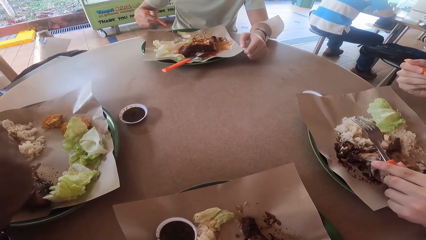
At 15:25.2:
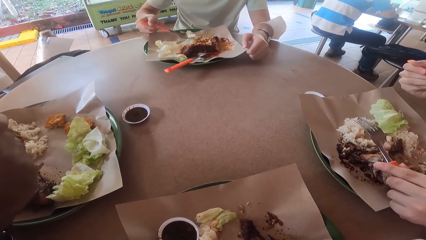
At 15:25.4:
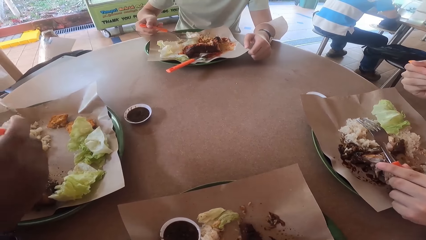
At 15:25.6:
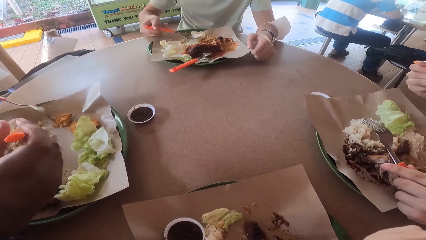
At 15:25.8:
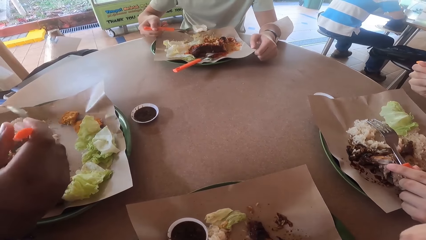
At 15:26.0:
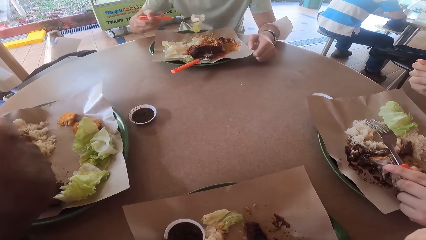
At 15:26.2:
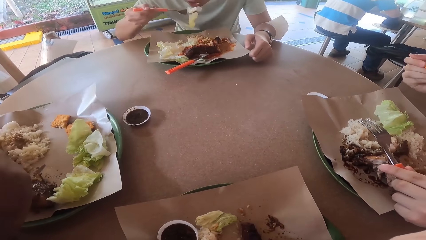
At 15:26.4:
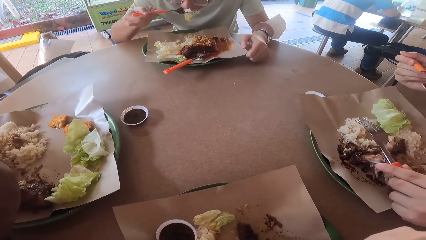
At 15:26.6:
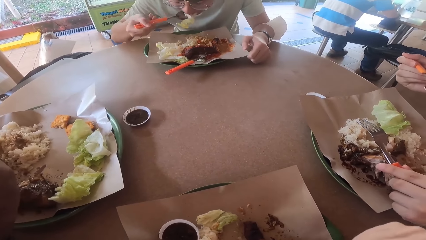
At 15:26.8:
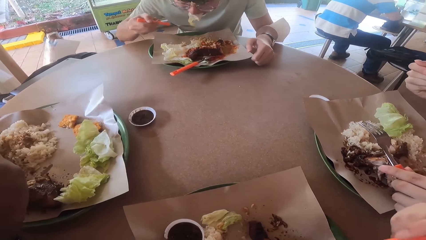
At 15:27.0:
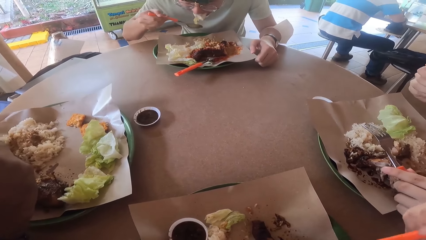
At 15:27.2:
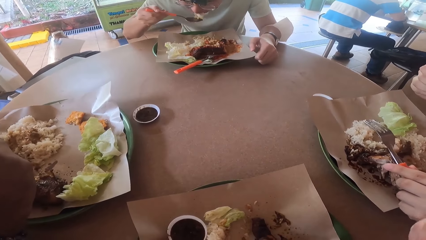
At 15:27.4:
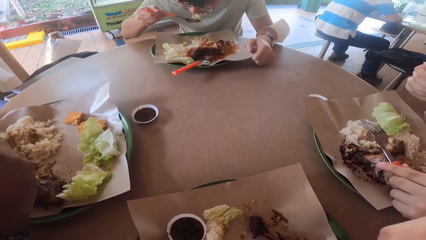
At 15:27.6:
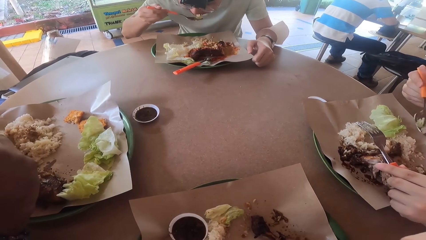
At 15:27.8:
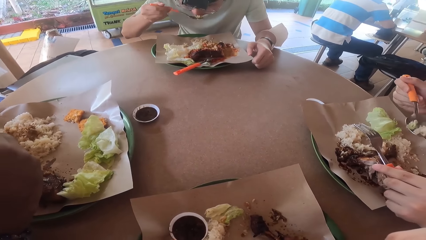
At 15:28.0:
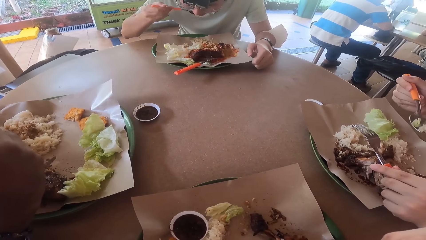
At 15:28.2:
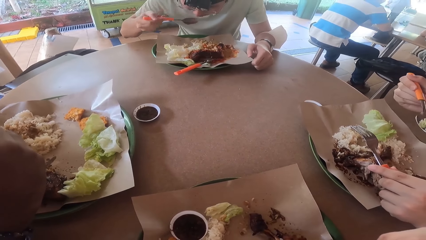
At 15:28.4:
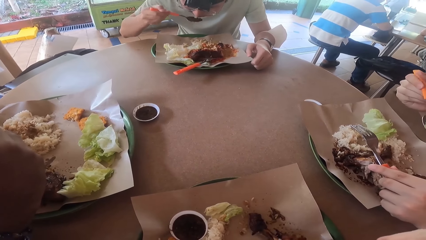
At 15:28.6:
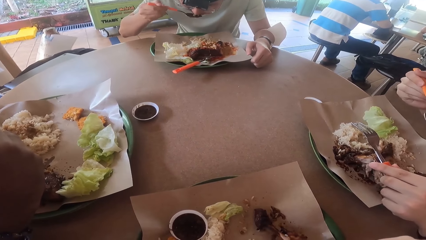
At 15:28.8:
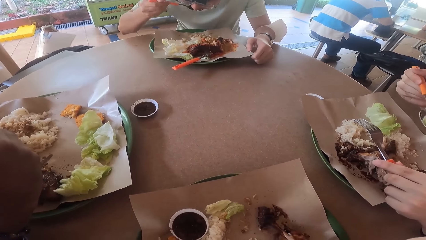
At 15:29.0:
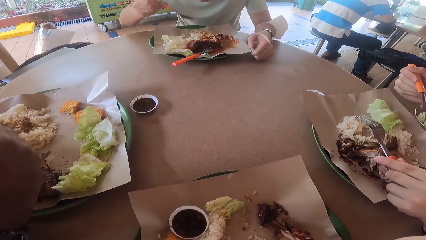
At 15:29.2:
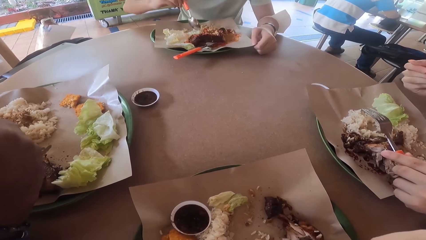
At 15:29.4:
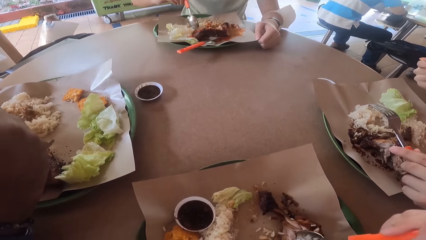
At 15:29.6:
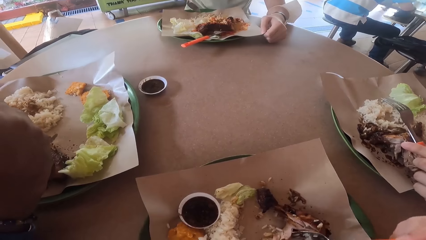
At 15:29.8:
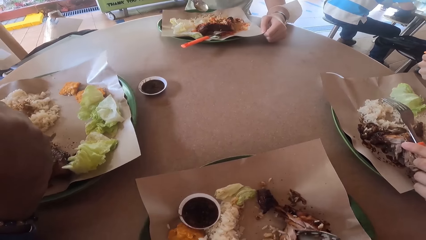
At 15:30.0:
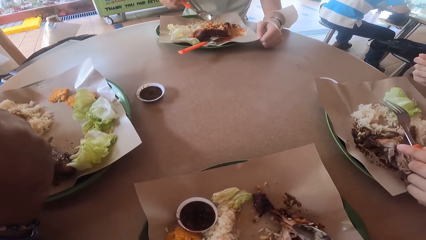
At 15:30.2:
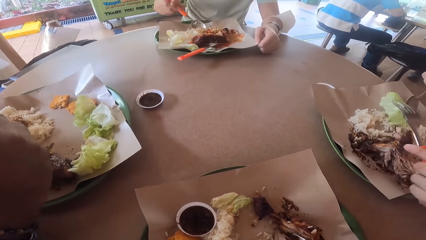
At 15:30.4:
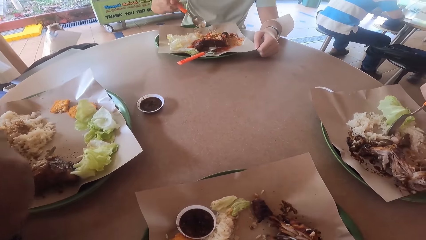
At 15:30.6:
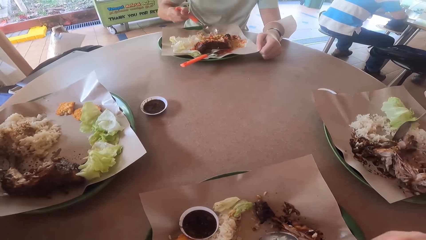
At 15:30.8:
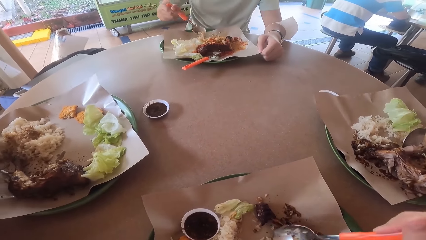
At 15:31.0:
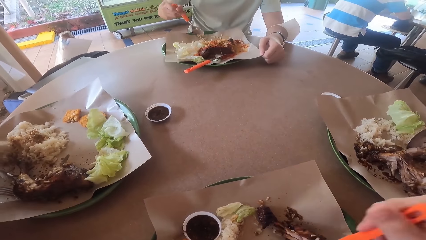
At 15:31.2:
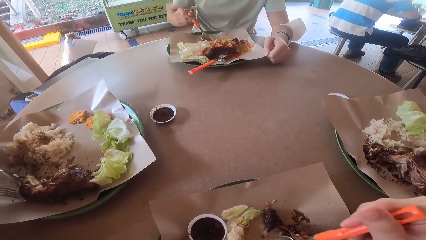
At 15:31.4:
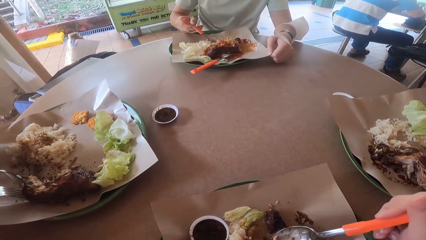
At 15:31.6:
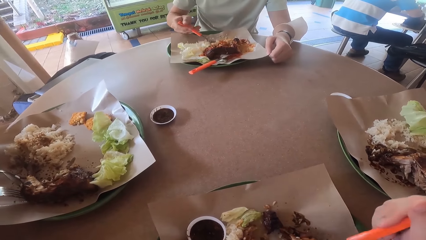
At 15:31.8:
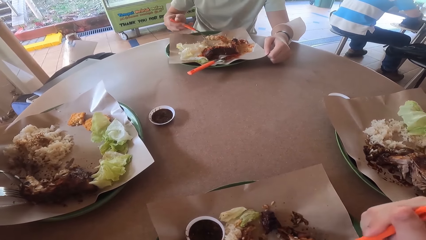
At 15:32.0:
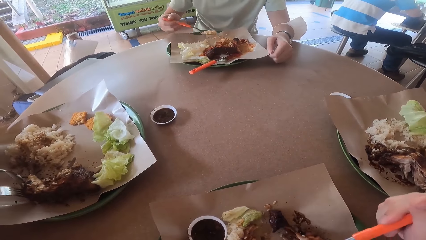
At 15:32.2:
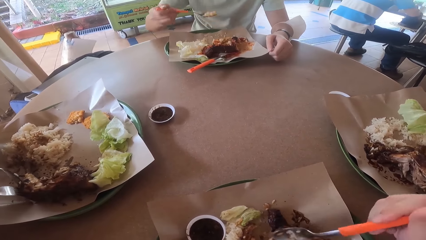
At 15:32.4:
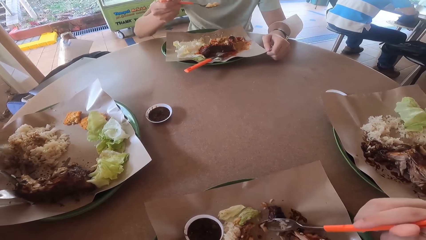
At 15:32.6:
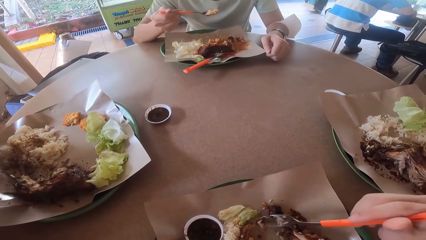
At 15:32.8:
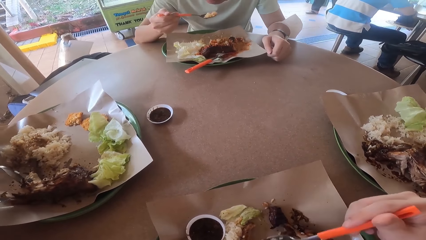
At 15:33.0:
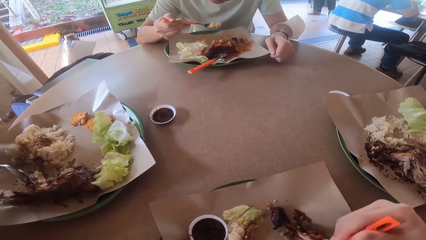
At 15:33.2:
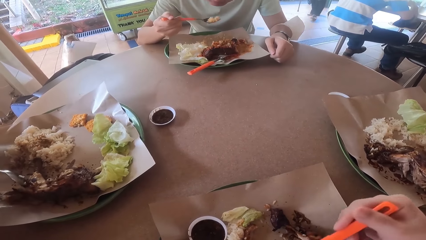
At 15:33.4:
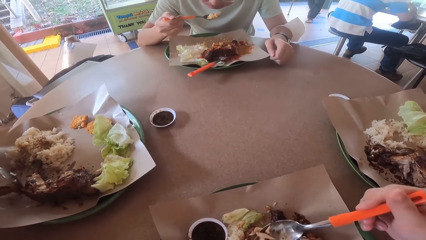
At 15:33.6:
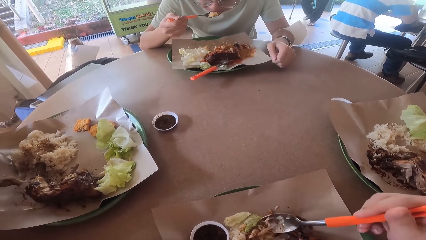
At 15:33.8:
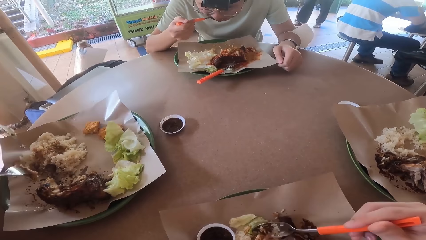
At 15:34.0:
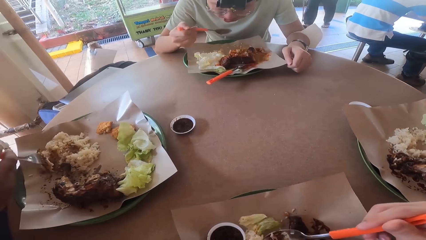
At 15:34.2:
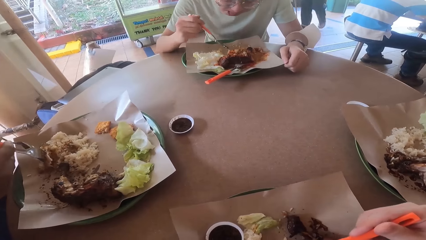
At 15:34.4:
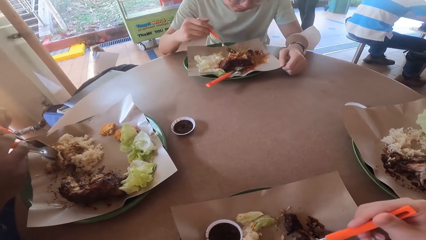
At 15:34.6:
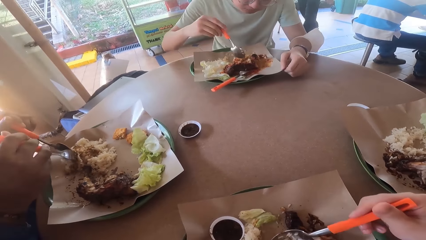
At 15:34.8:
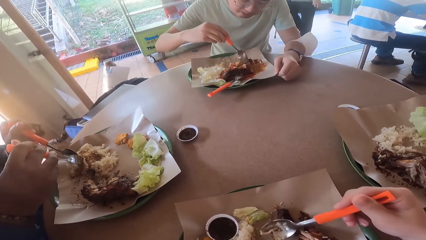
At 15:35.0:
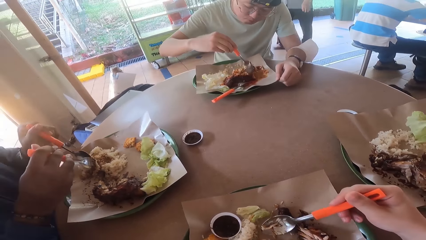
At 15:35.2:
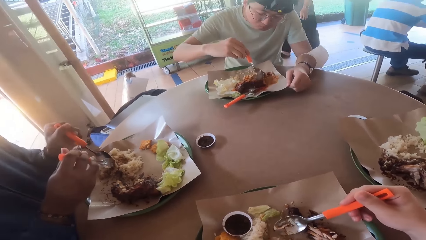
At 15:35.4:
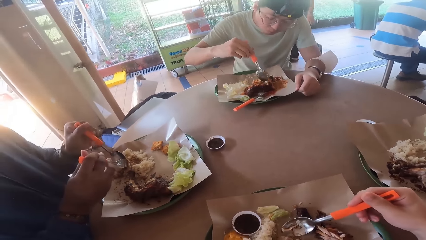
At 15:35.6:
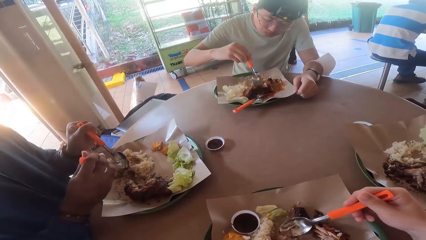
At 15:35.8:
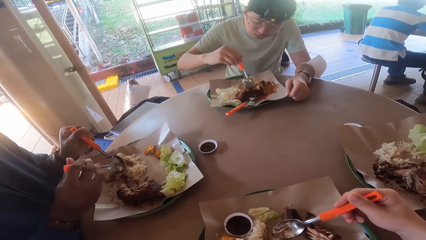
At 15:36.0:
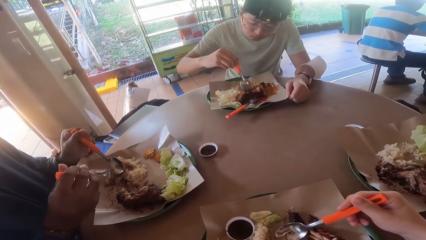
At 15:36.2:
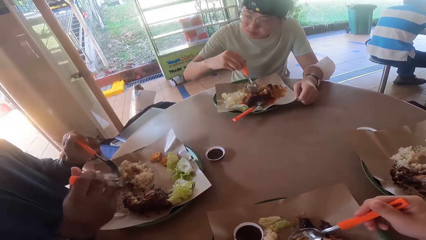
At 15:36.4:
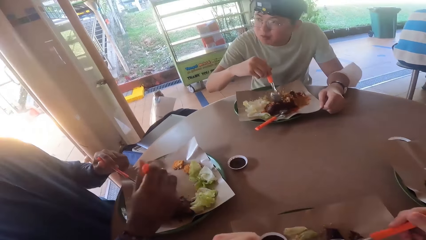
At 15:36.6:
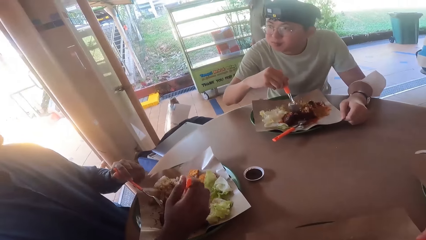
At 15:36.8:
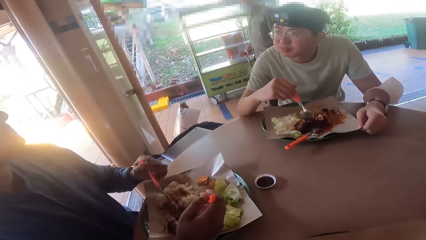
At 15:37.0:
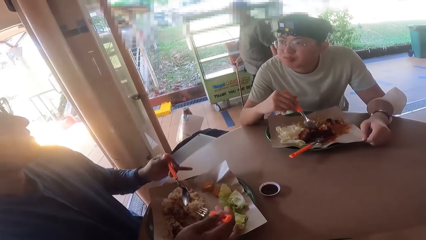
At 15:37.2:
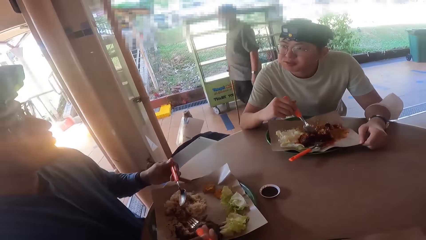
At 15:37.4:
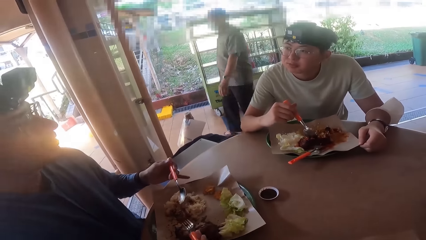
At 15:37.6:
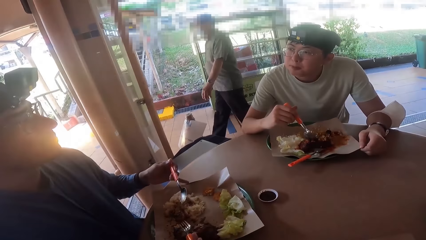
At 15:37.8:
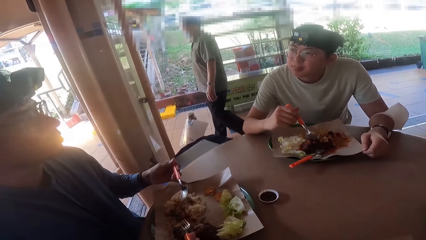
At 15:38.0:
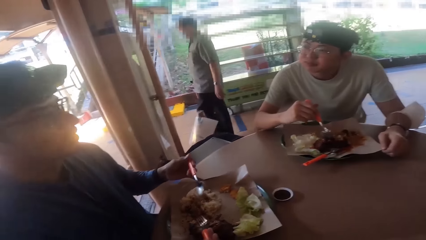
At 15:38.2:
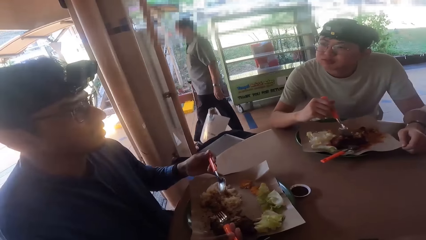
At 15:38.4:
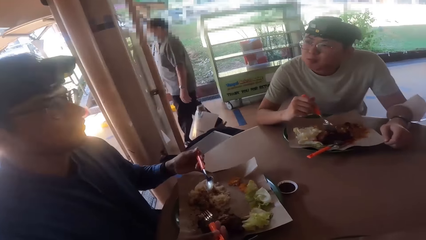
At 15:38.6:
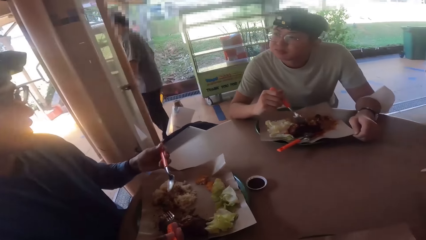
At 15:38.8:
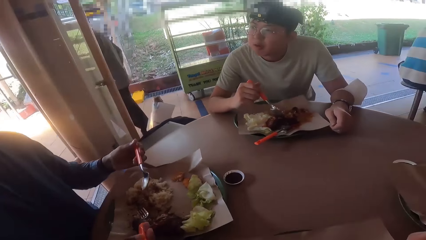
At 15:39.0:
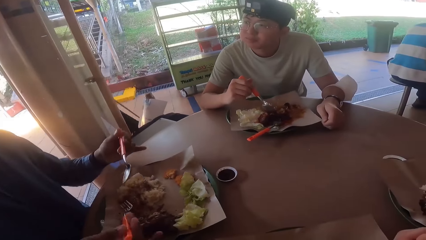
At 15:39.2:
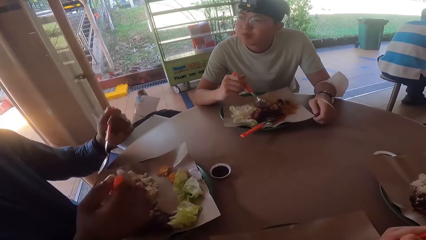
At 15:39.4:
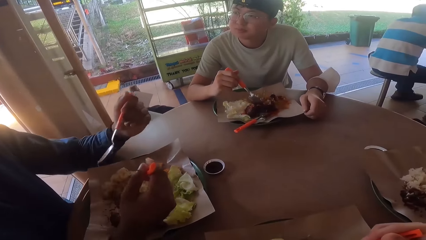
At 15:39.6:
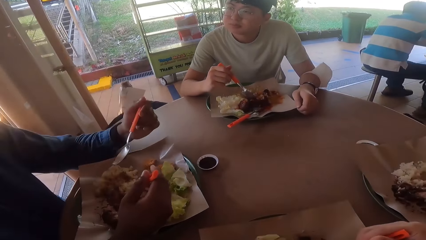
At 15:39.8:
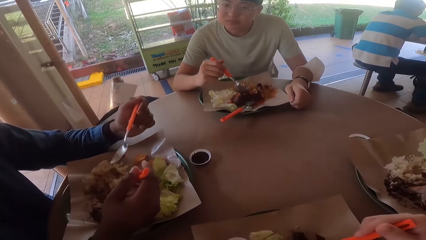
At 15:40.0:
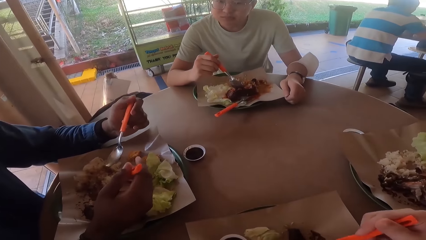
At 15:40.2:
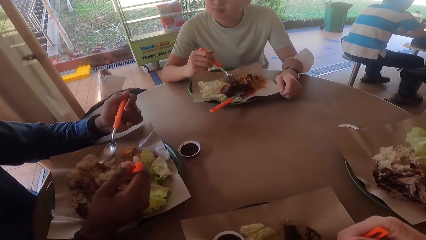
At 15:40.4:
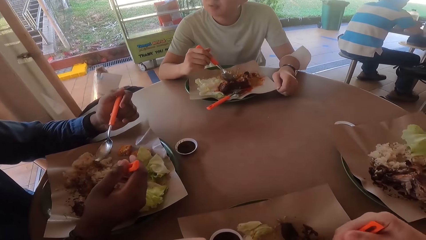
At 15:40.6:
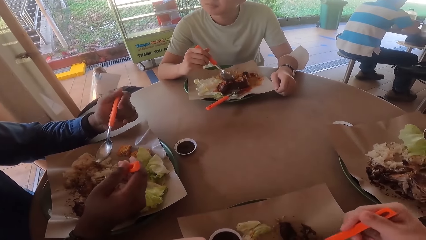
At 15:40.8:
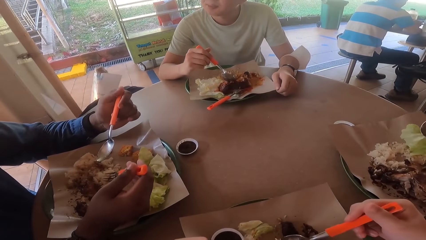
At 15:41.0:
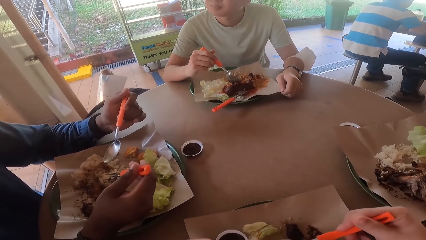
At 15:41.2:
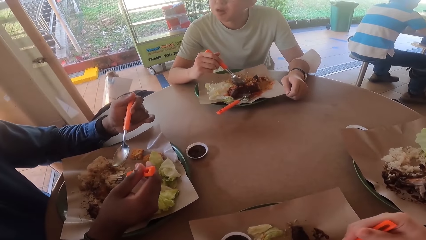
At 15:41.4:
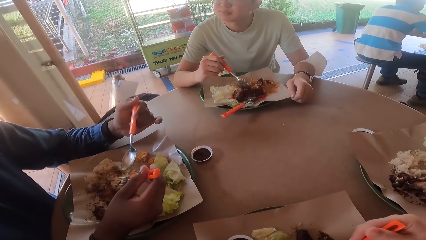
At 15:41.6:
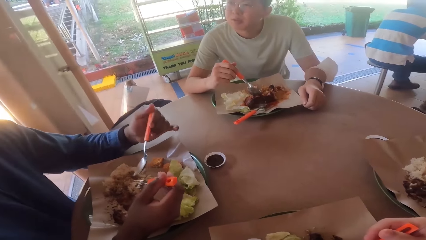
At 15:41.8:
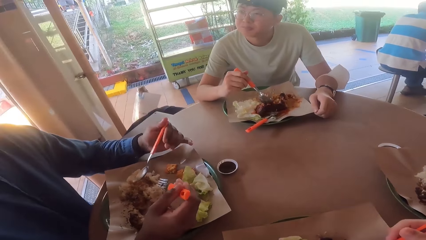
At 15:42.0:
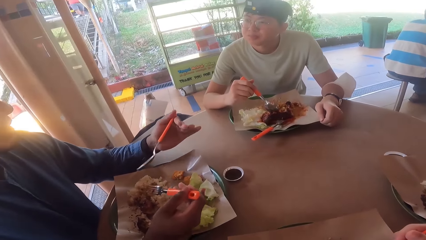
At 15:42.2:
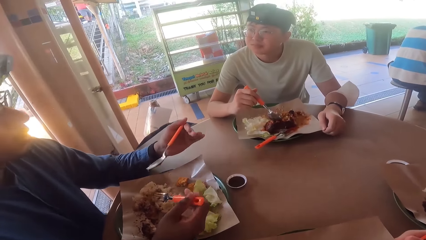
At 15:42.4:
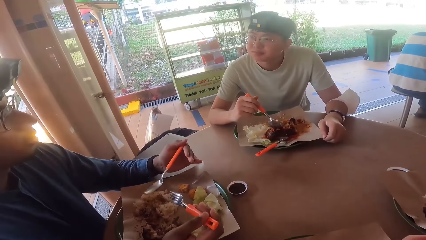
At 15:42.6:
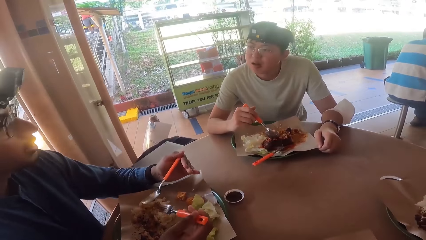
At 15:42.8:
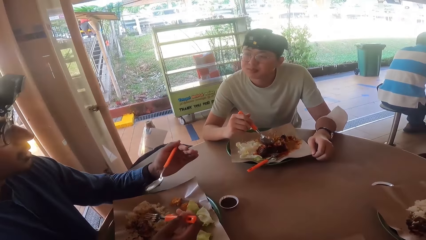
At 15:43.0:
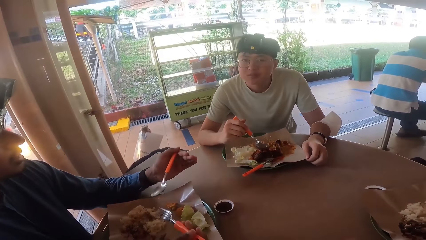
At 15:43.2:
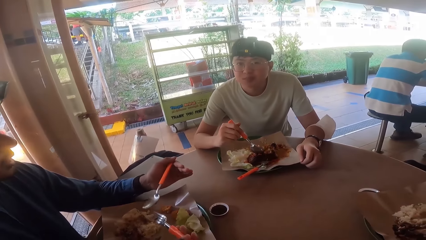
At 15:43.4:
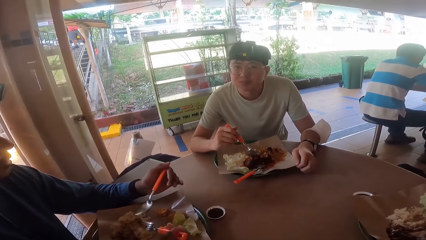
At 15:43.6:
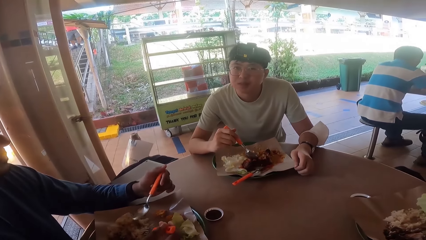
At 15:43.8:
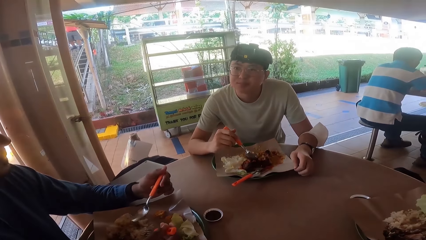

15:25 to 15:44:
A man eats food from his plate. Another man holds a fork. A third man holds a fork and spoon. A fourth man takes a bite of the lettuce. The second man takes a bite. A fifth man eats food from his plate. The first man eats food from his plate. The second man cuts fried chicken with the fork and a spoon. The camera wearer cuts the fried chicken with a spoon. The third man cuts the fried chicken with the fork and spoon. The fourth man scoops food. The camera wearer cuts the fried chicken with the spoon. The third man cuts the fried chicken with the fork and spoon. The fourth man takes a bite. The fifth man eats food from his plate. The third man converses with the fourth man and holds the spoon and fork. The fourth man holds a spoon. The fourth man holds the spoon. The third man holds the spoon and fork and converses with the fourth man. The camera wearer pokes the food with the spoon. The third man converses with the fourth man and holds the spoon and fork. The fourth man holds the spoon.
